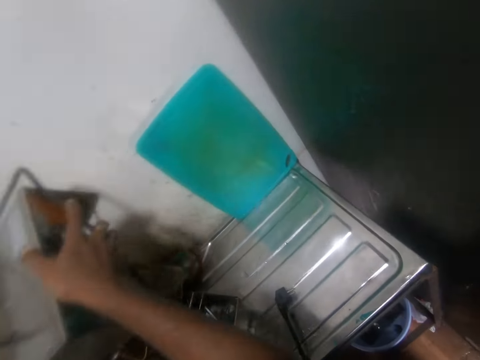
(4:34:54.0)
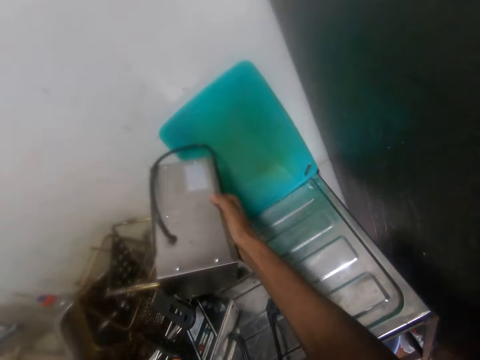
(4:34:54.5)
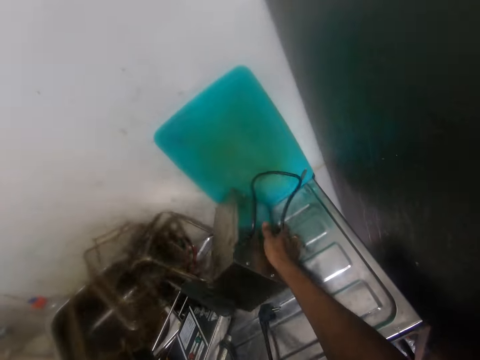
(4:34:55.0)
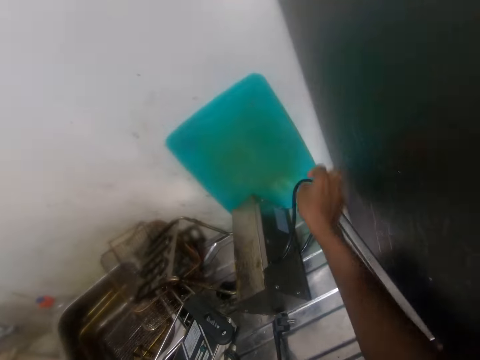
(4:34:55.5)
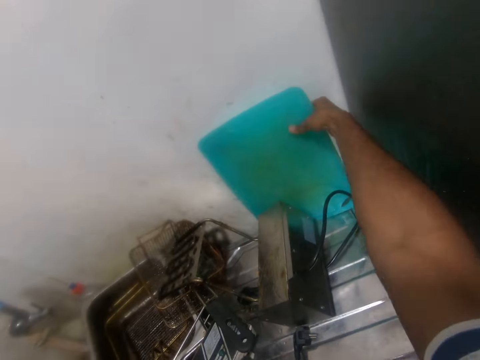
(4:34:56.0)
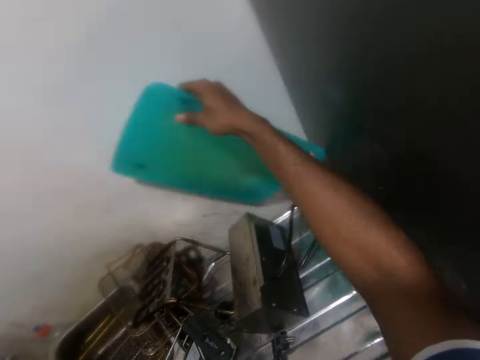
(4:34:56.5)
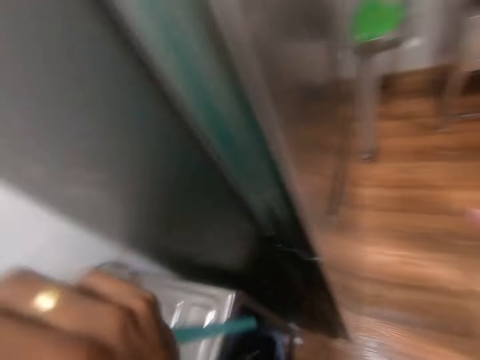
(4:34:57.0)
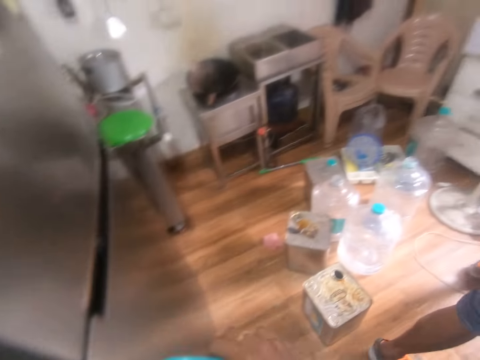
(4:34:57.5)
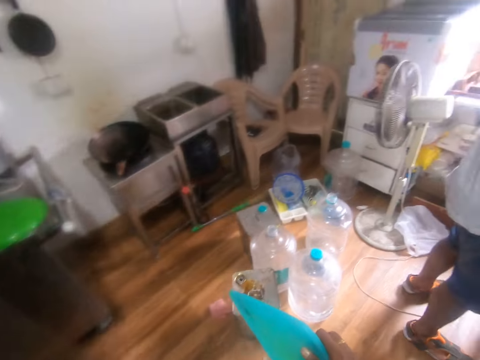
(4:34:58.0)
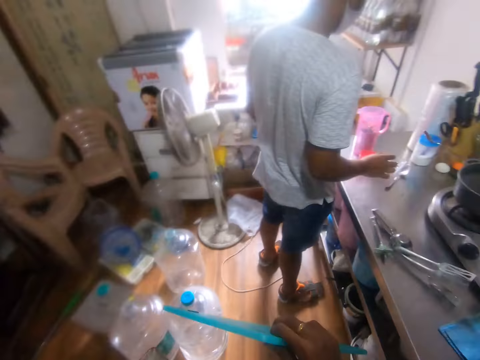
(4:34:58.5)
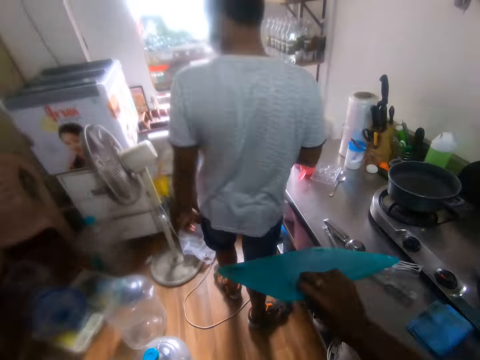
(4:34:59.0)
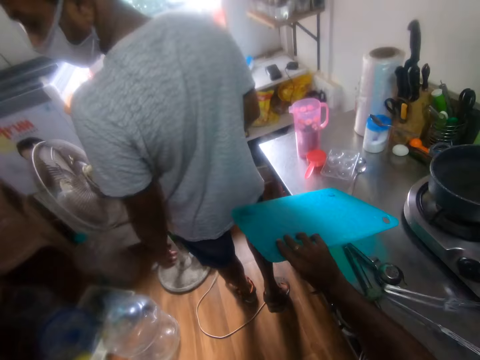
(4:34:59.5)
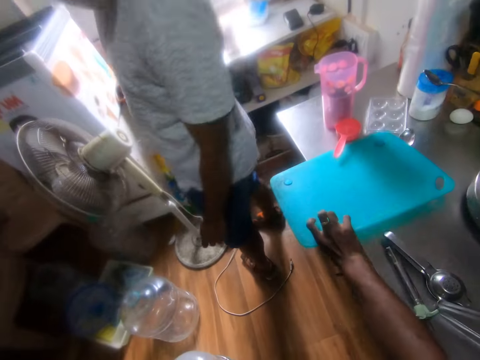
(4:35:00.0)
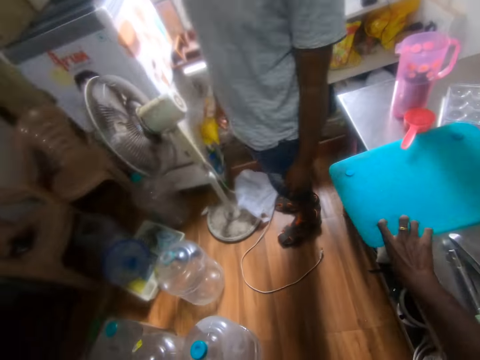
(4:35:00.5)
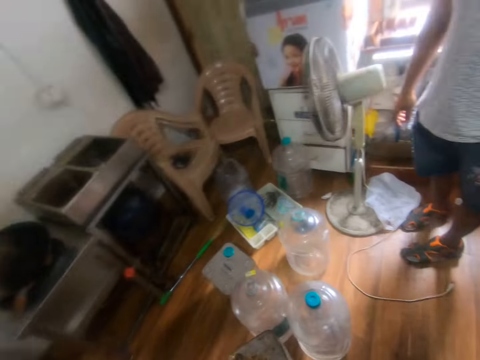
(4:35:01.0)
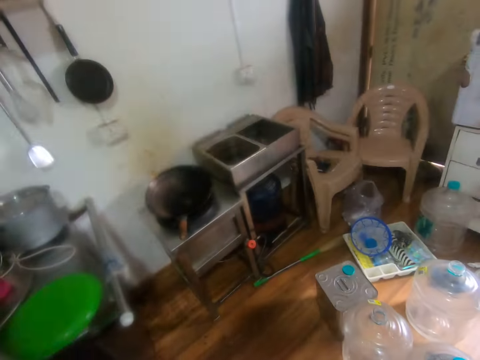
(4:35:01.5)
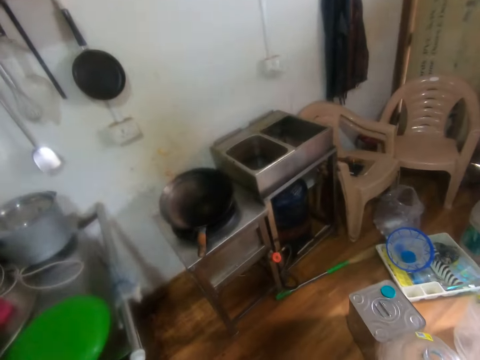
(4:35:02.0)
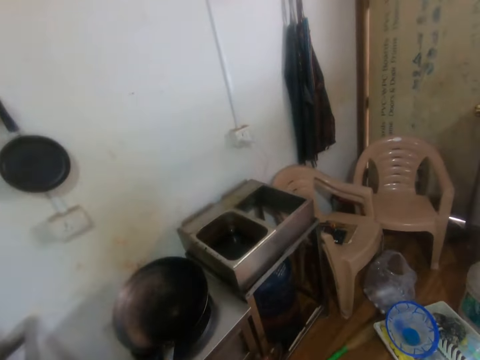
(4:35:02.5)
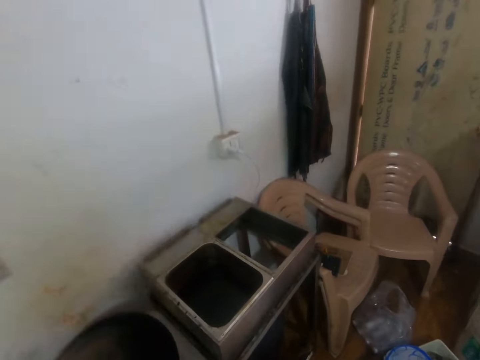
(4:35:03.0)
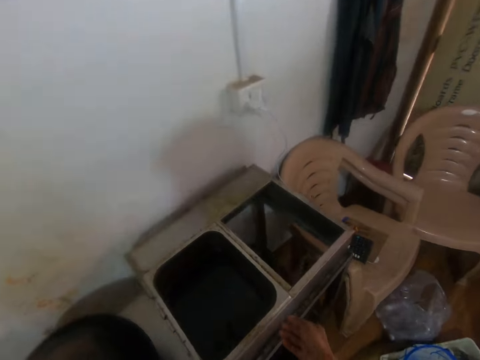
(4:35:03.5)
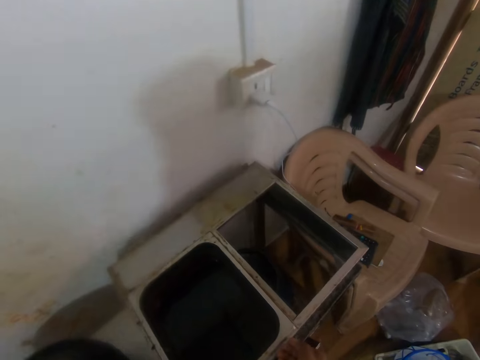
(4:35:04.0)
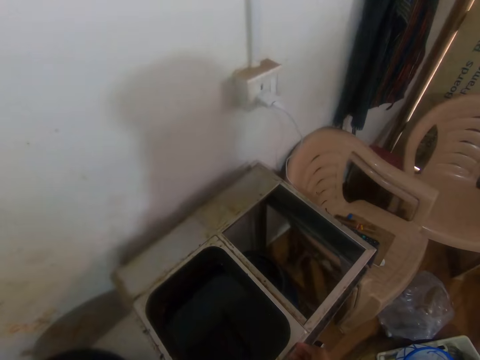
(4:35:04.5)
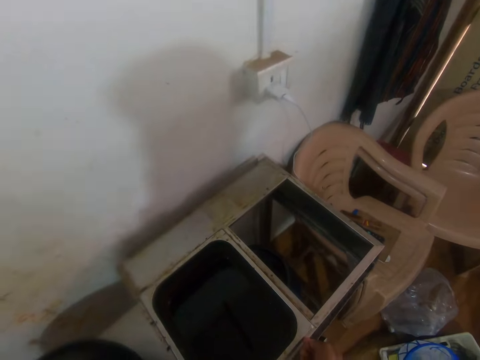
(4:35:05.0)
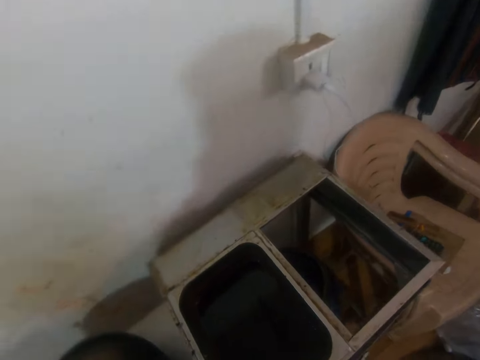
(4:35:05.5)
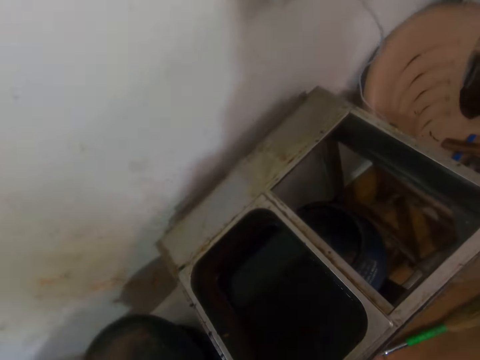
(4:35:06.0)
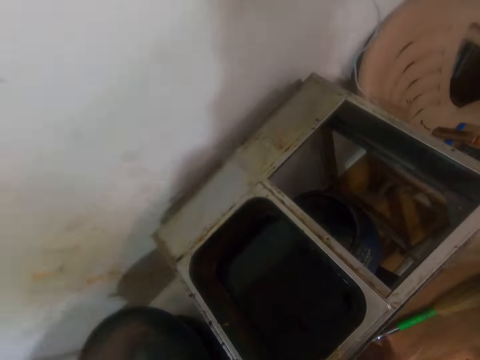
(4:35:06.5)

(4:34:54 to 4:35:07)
The camera wearer looks at the sink. He puts something down. He picks a tray or chopping board from the basin by the wall with his right hand. He holds the chopping board. He drops the tray on the kitchen cabinet with his right hand. He walks toward the cooker and looks at the cooker.

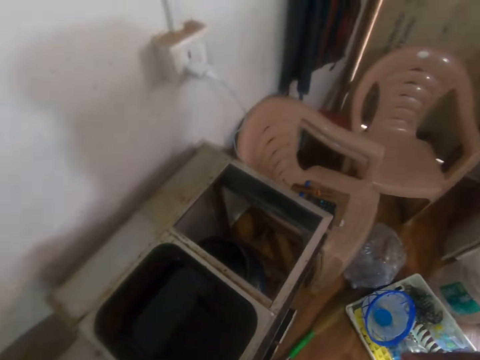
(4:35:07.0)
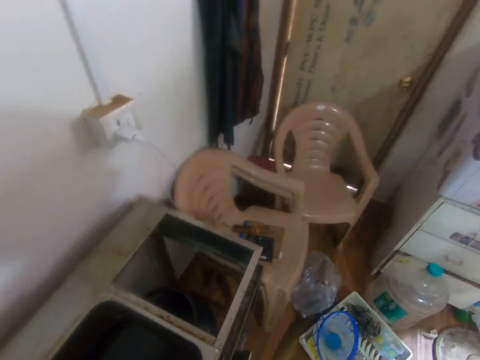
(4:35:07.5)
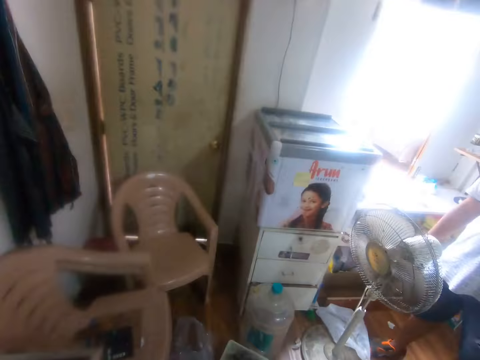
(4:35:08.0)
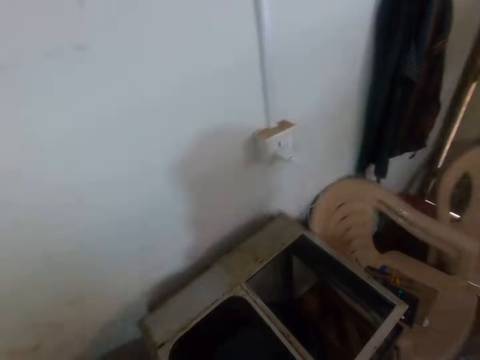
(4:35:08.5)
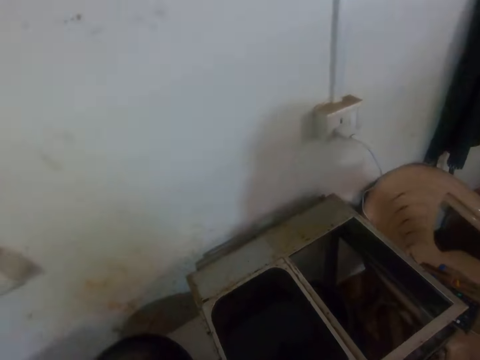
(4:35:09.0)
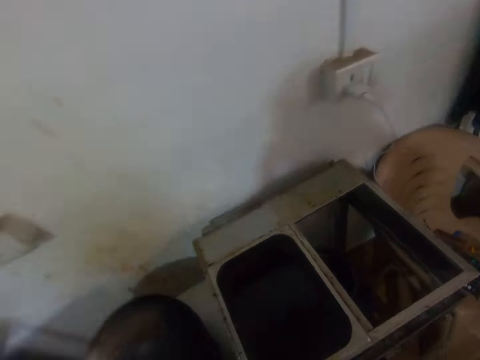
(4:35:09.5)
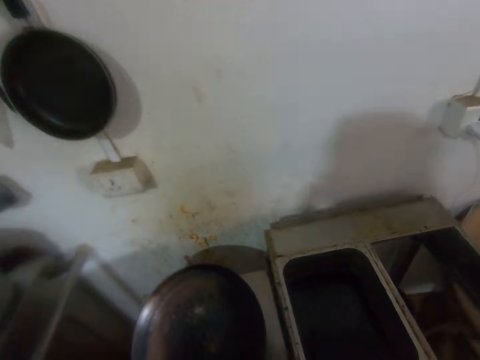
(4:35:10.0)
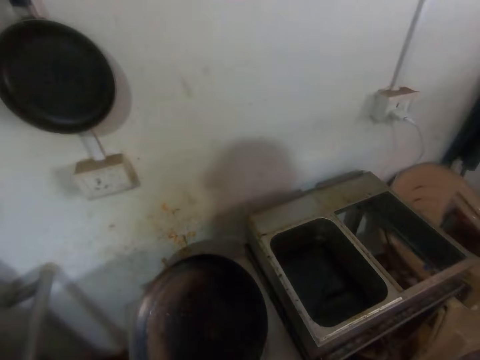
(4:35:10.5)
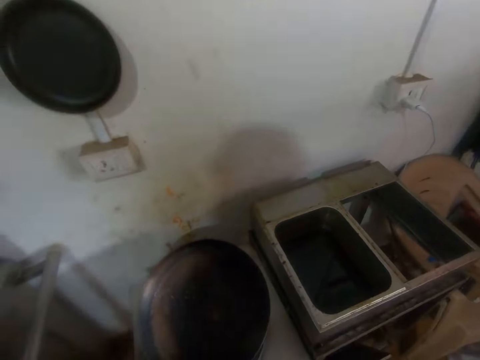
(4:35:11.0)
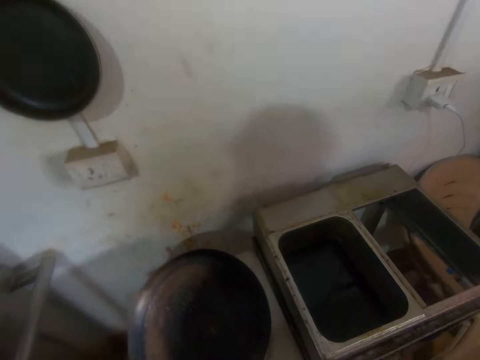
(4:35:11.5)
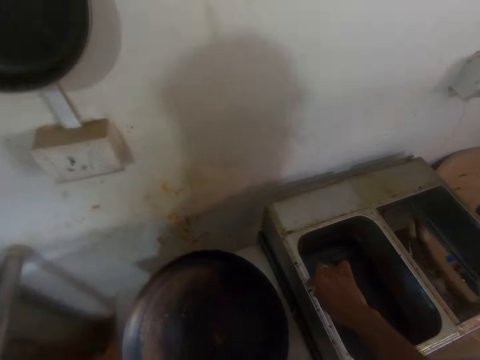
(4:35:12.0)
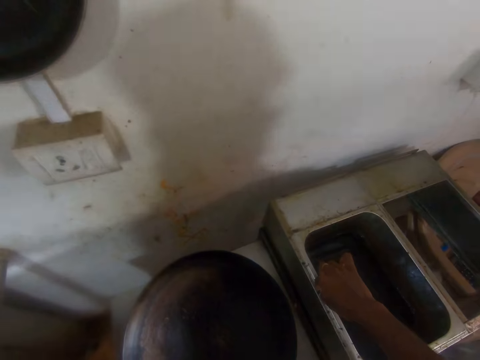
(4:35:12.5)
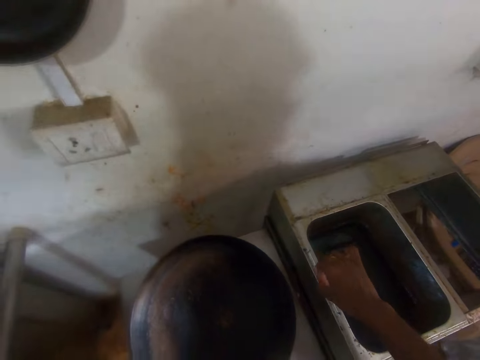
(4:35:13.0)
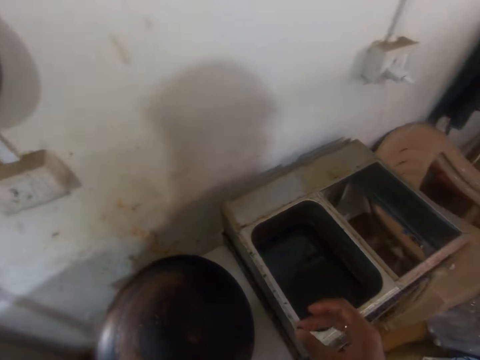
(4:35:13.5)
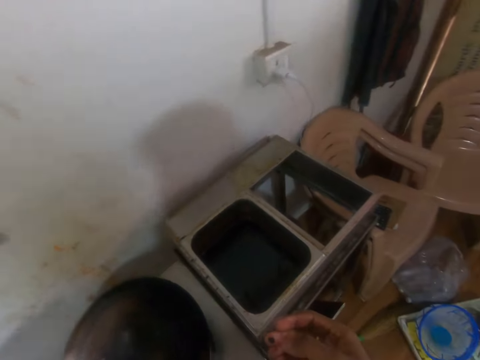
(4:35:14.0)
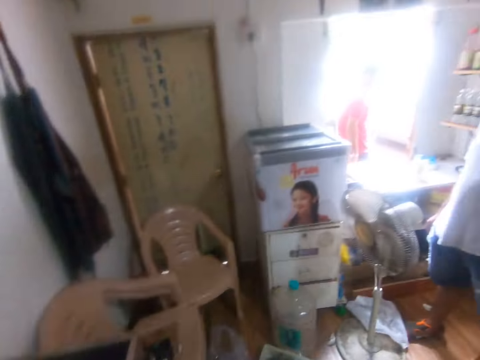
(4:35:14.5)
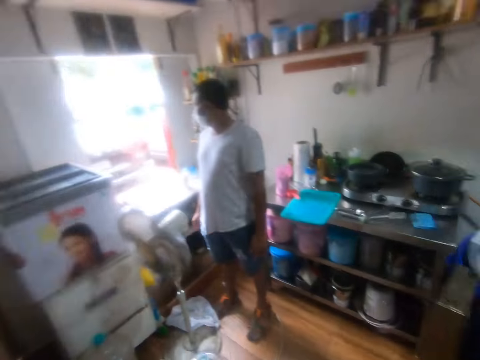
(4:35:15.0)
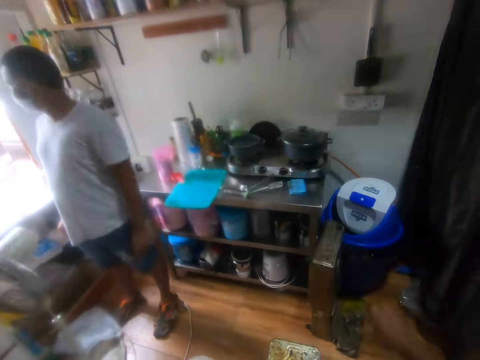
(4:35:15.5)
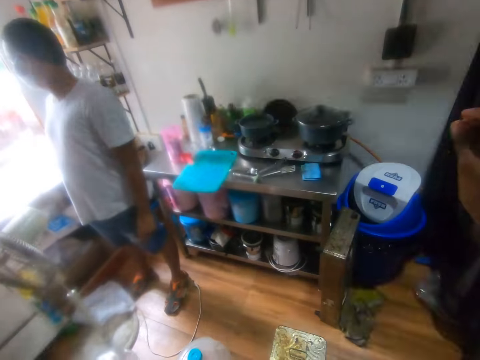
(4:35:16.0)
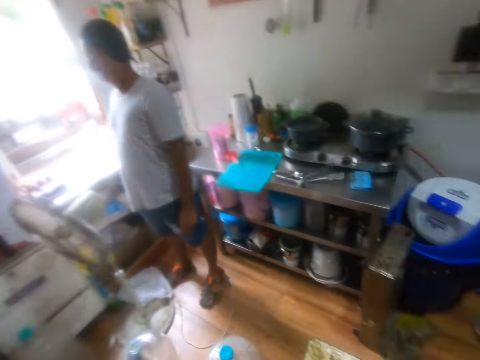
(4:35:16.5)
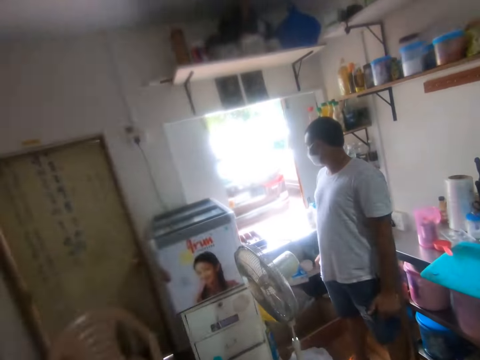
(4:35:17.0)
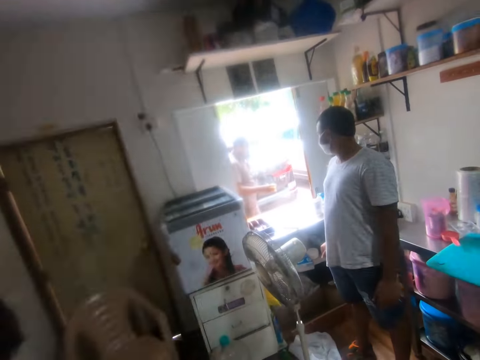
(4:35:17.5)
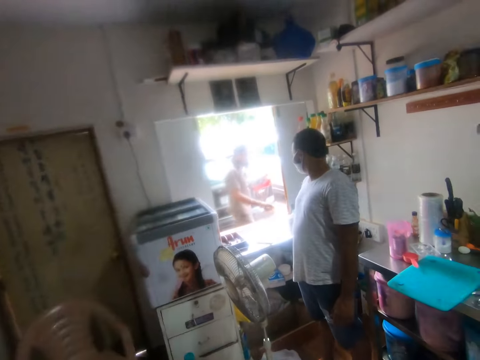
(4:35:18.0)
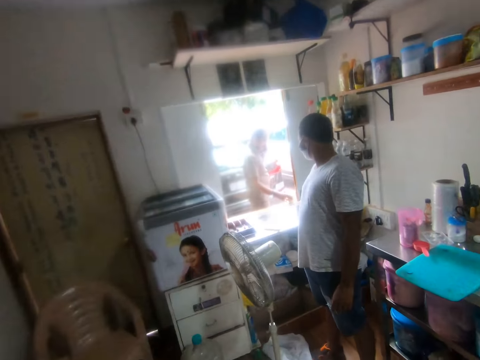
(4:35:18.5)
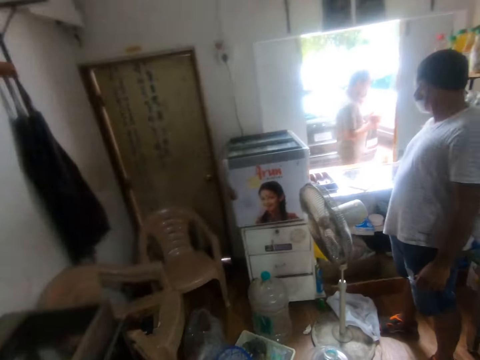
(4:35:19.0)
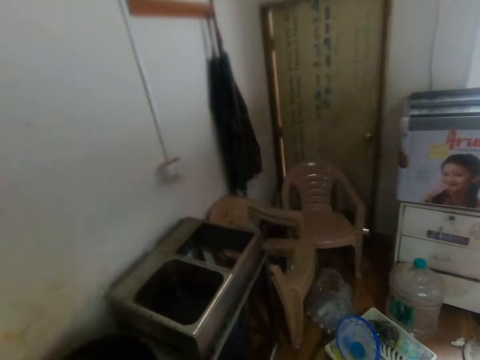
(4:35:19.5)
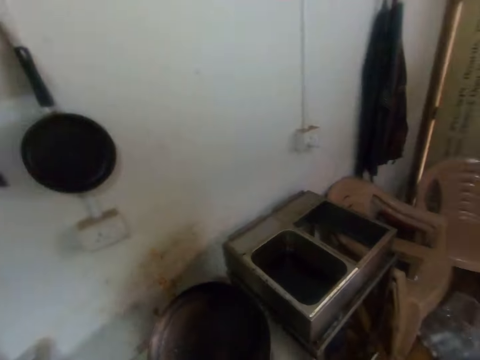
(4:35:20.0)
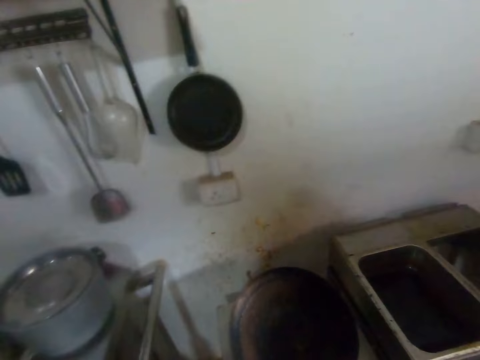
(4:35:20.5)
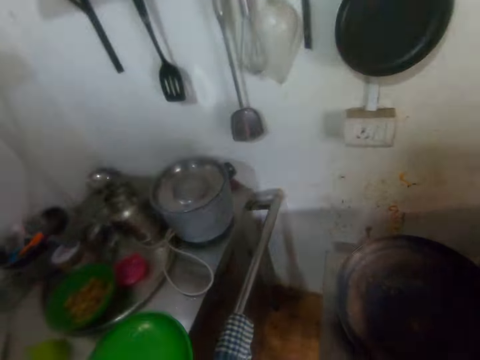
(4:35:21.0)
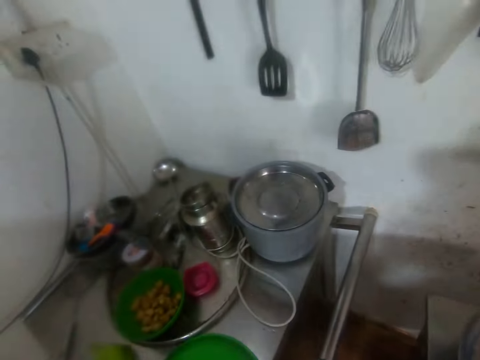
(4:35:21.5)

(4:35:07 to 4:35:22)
A man interacts with the camera wearer. The camera wearer picks dirt off the frame of the cooker with his right hand. He throws the dirt in his right hand into a waste bin on the floor. The man interacts with the camera wearer. Another man places a bottle on a stand with his right hand.
